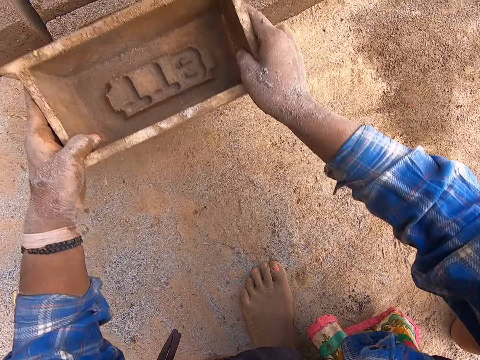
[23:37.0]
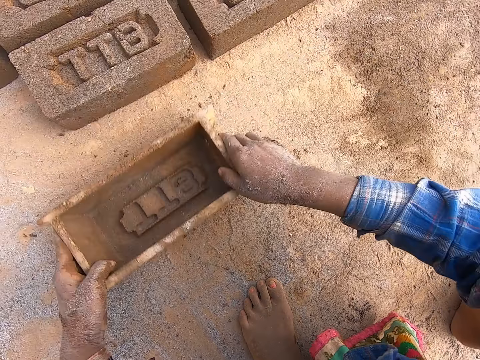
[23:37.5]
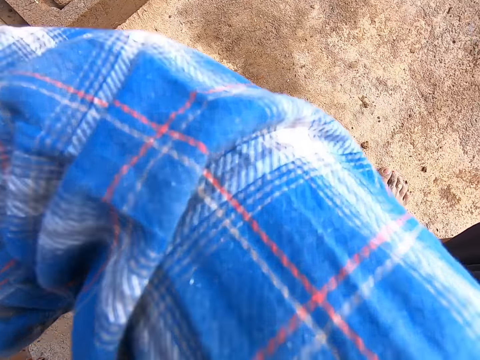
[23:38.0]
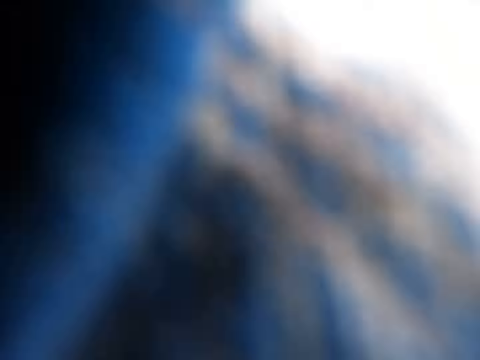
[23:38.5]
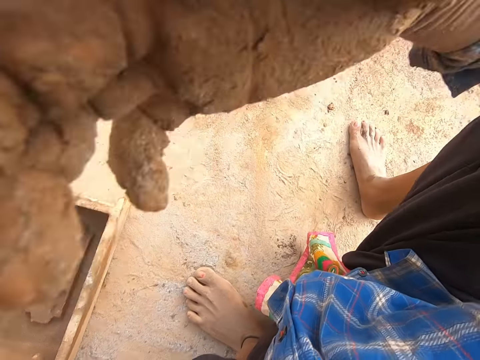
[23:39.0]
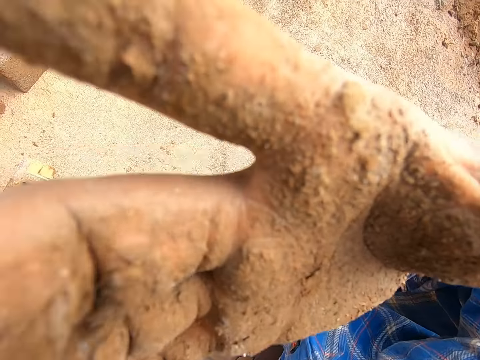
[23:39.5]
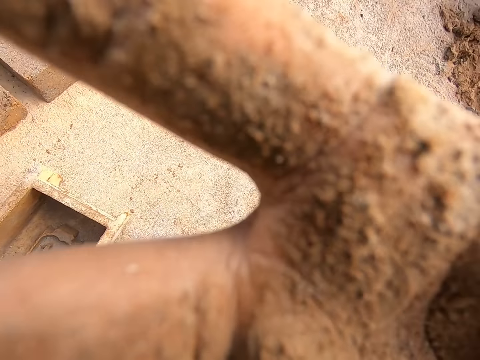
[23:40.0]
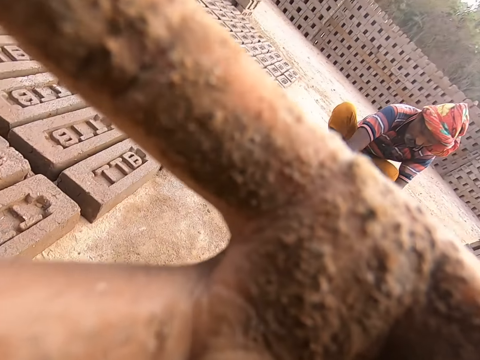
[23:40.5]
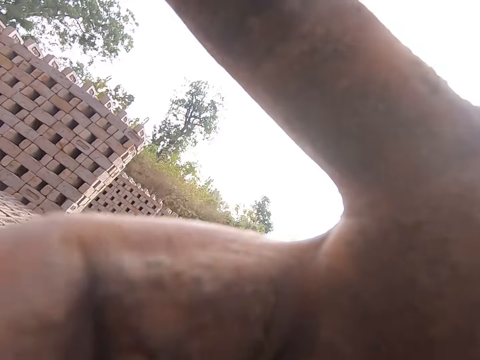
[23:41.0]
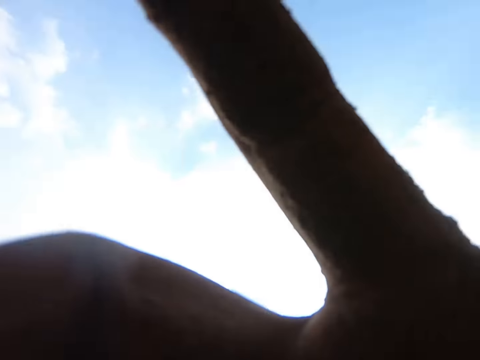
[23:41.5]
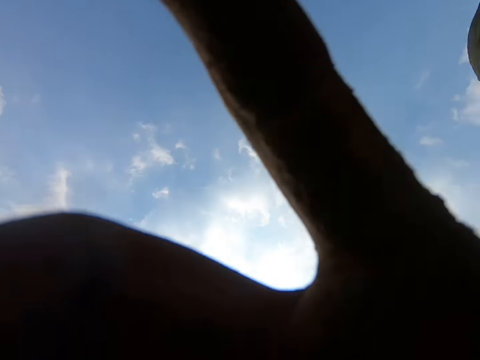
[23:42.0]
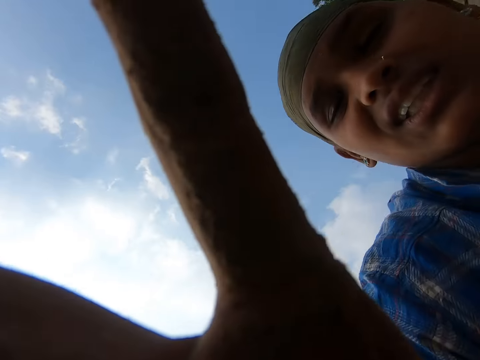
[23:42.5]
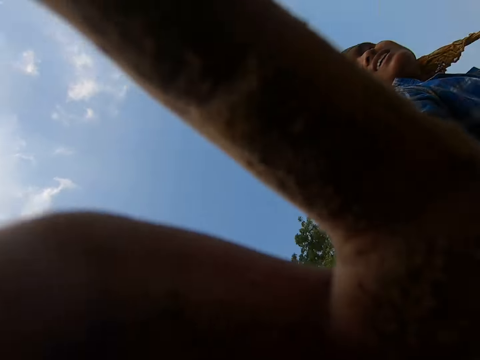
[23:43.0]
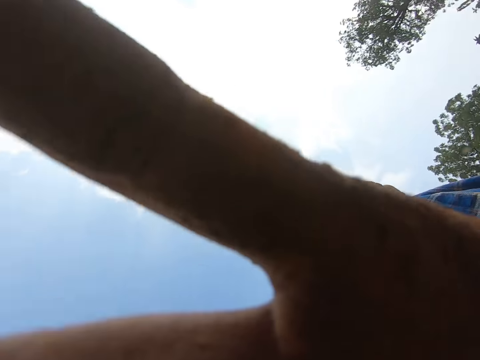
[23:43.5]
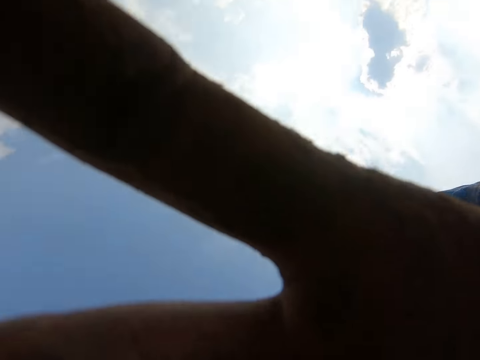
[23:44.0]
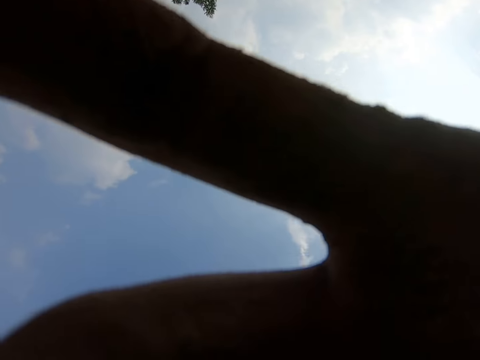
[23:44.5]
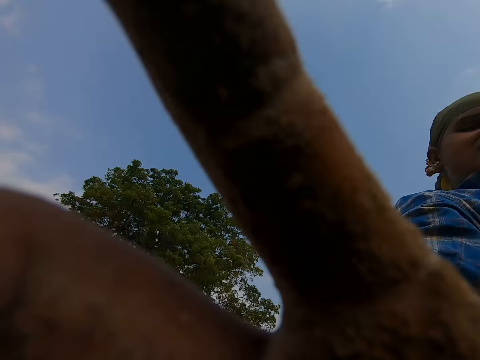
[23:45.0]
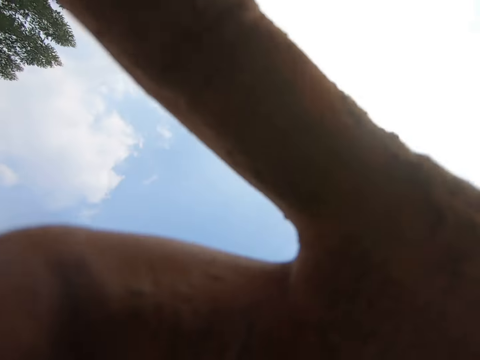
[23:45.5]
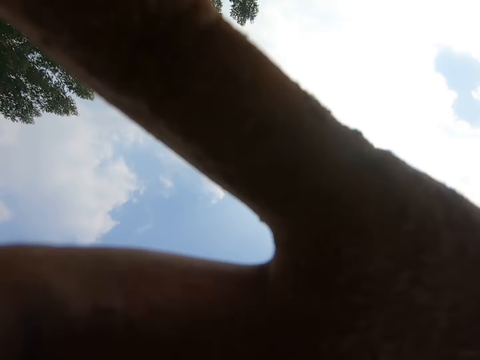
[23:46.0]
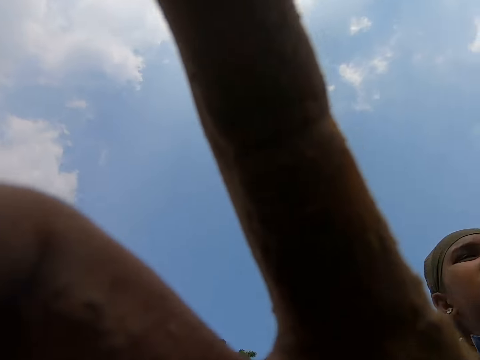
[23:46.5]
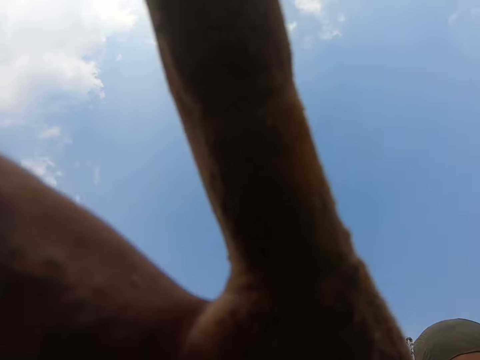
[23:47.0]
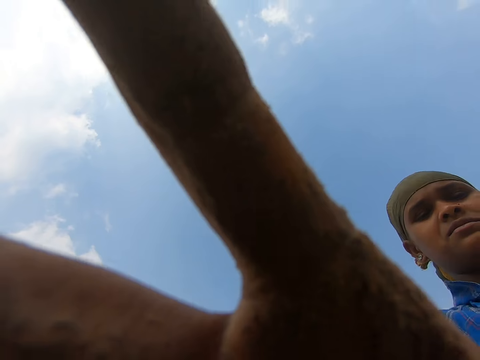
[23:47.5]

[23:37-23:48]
The camera wearer puts the block mold on the clay block with both hands. He keeps the block mold on the floor with both hands. He lifts his right hand. He touches a camera on his face with his right elbow. He removes the camera with his right hand. He touches the camera on his face with his right hand. A man converses with the camera wearer.
